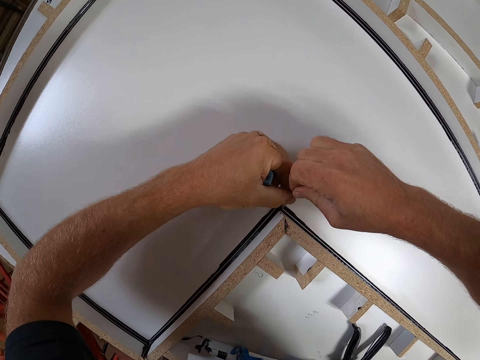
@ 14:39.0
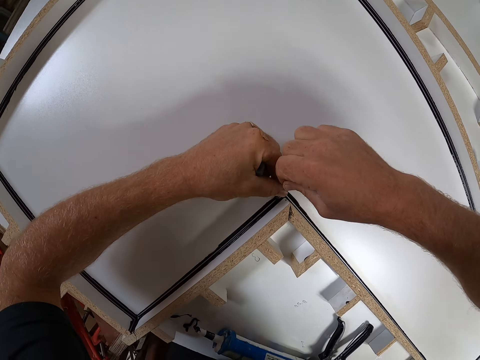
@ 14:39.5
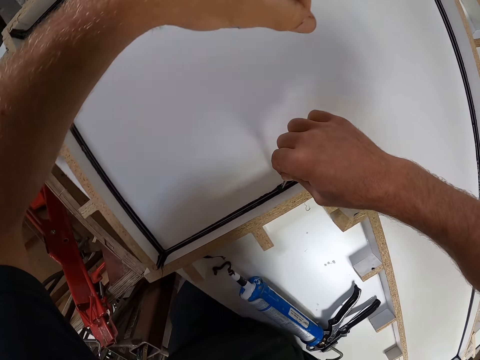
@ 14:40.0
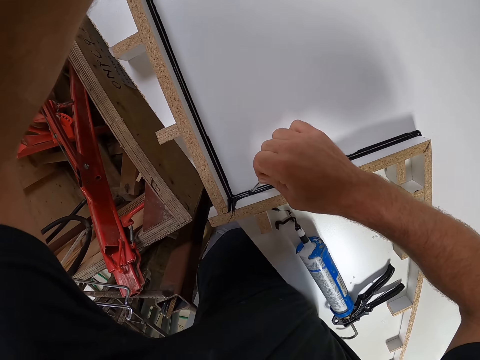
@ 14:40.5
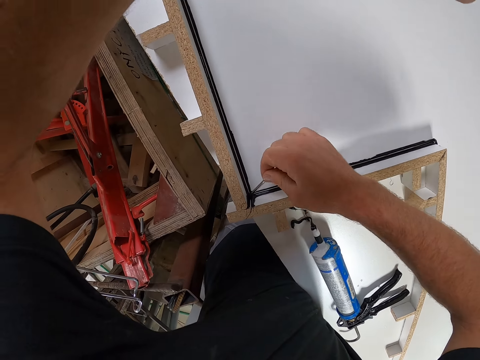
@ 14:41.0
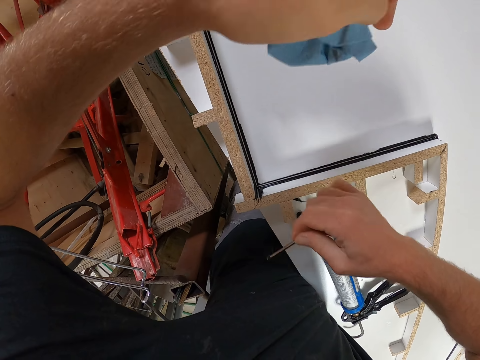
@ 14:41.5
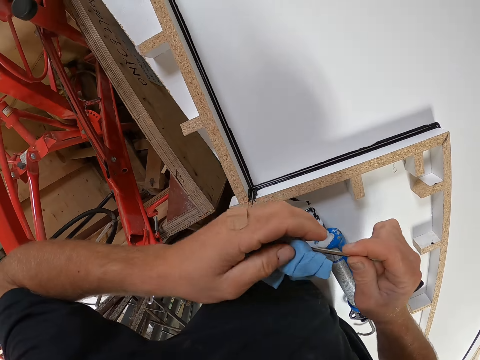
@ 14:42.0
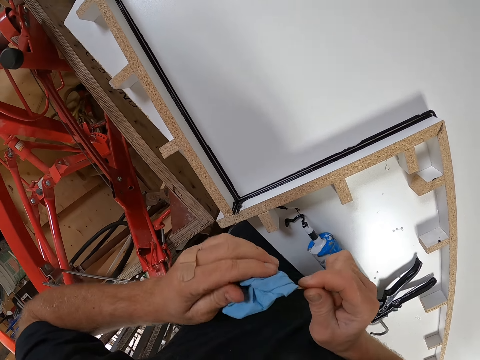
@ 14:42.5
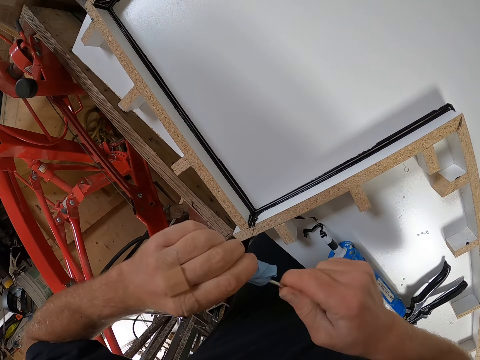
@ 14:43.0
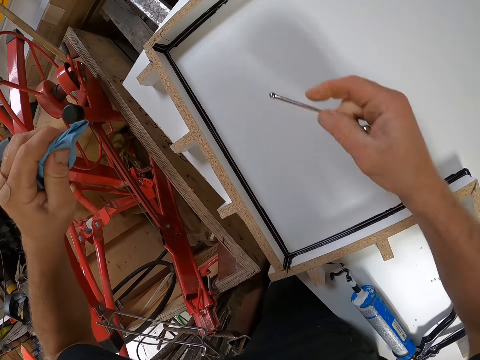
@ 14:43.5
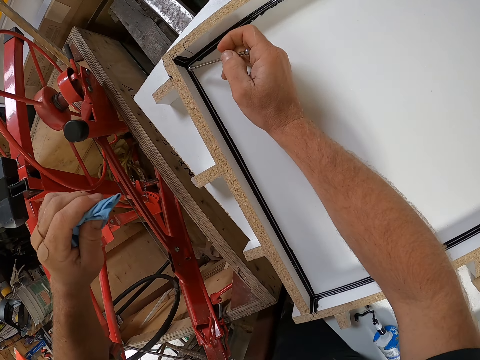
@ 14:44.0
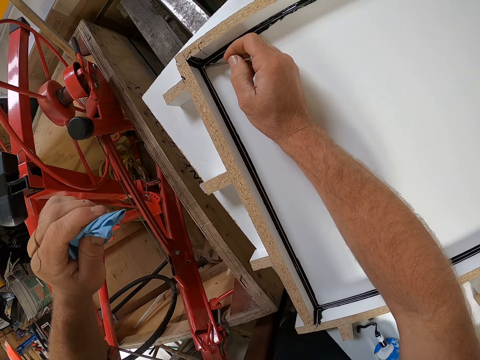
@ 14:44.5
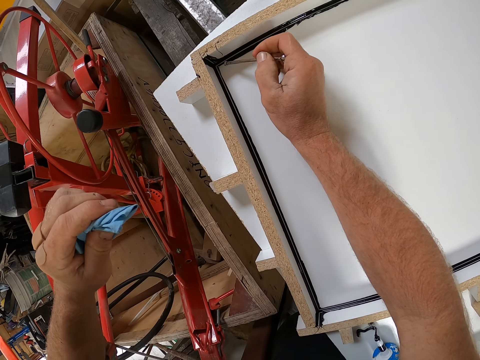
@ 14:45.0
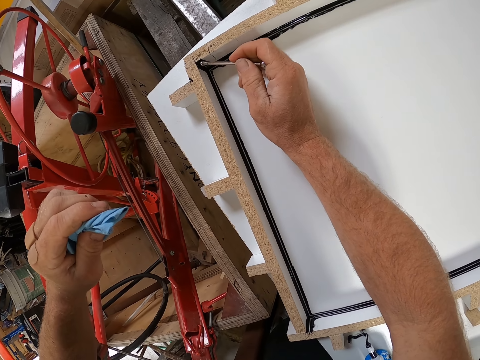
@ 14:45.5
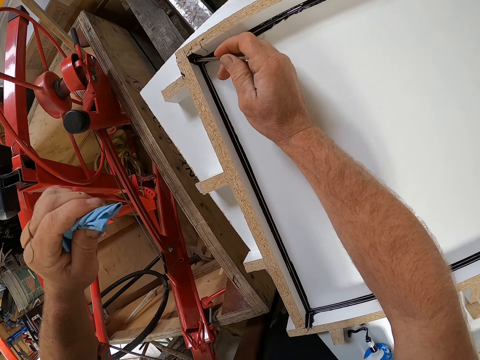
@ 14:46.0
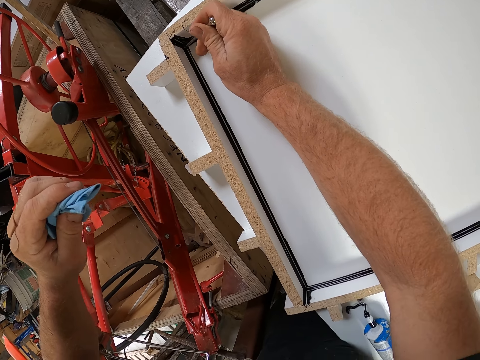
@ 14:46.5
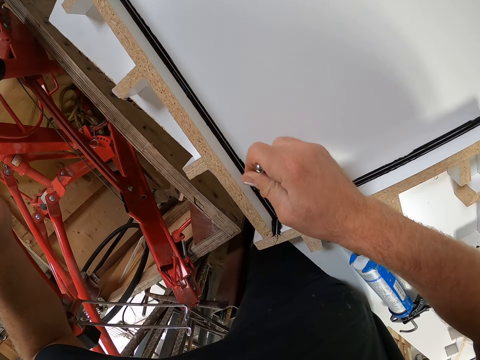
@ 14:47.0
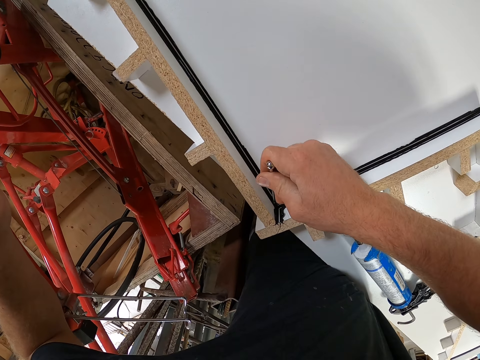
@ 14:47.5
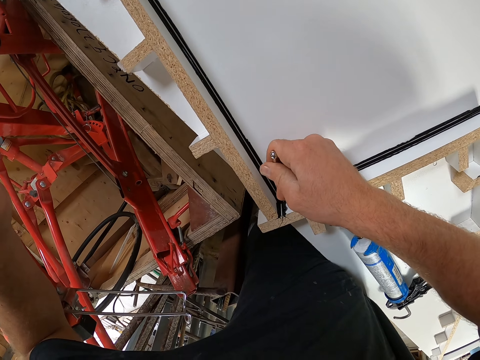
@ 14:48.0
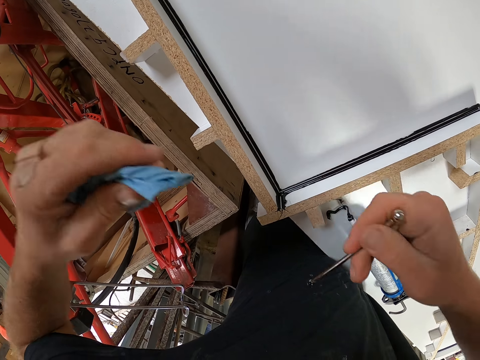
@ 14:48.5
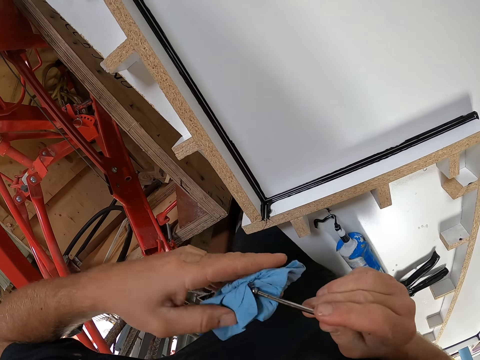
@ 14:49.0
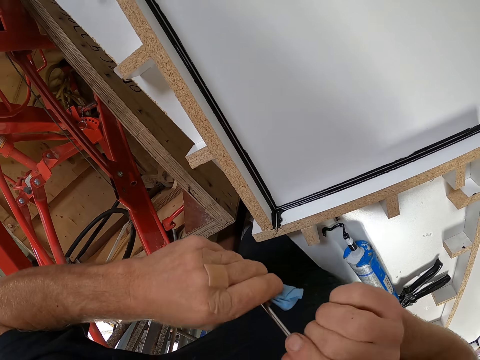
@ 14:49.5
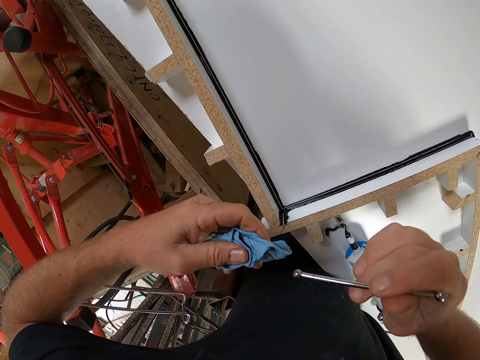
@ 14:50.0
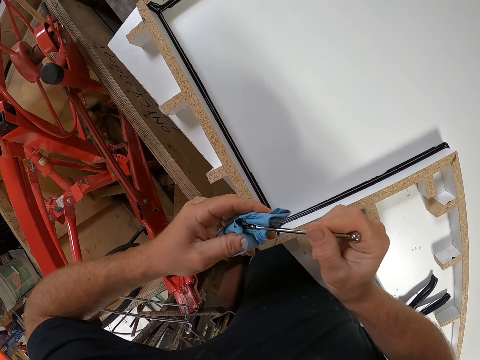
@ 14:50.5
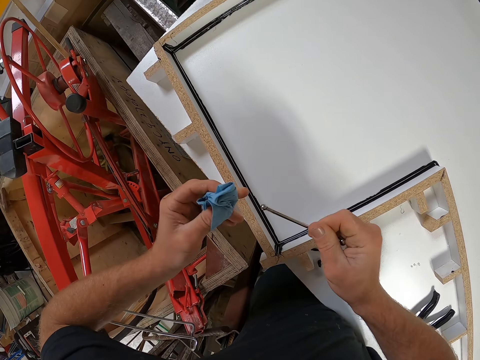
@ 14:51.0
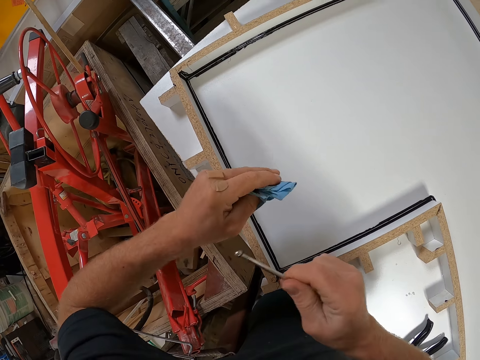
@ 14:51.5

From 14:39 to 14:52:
The camera wearer cleans the small iron on the paper towel on his left hand. He packs excess sealant from the inner edge of the table with the small iron. He cleans the small iron on the paper towel on his left hand.

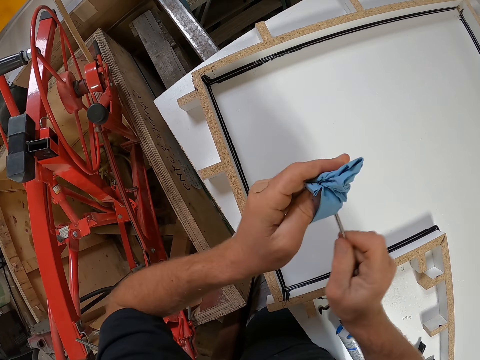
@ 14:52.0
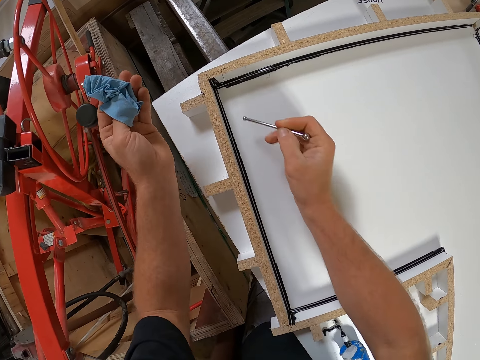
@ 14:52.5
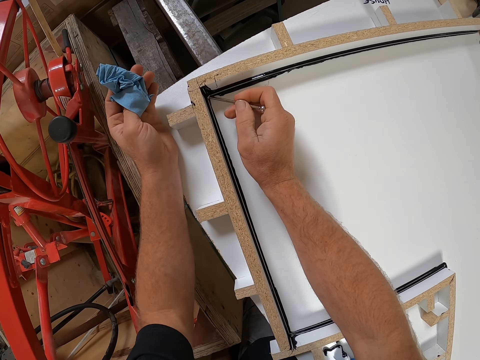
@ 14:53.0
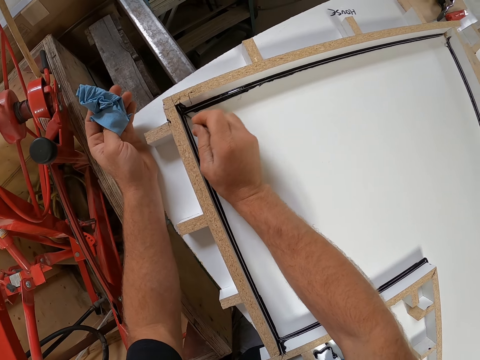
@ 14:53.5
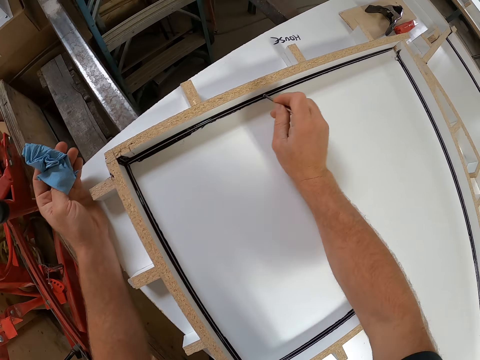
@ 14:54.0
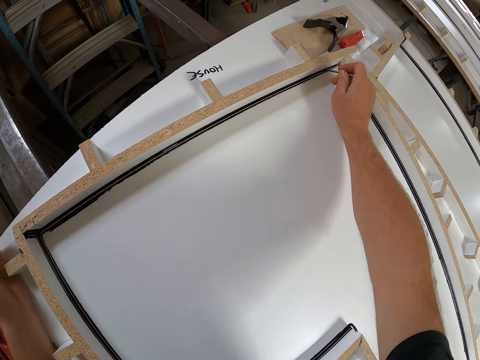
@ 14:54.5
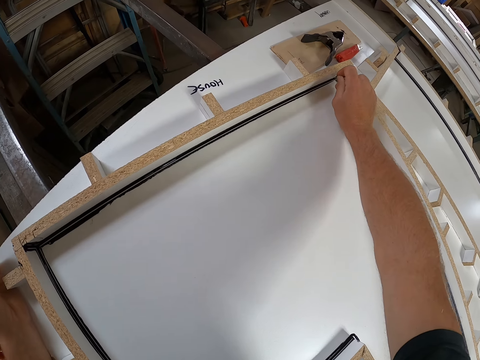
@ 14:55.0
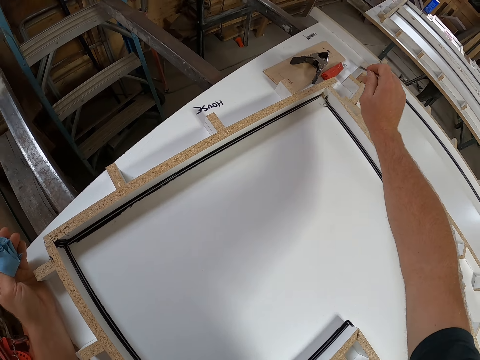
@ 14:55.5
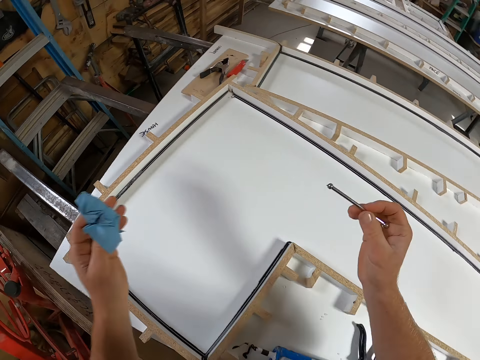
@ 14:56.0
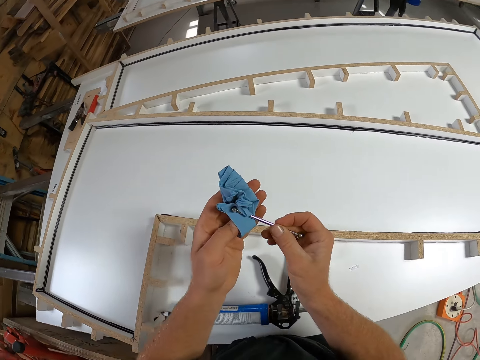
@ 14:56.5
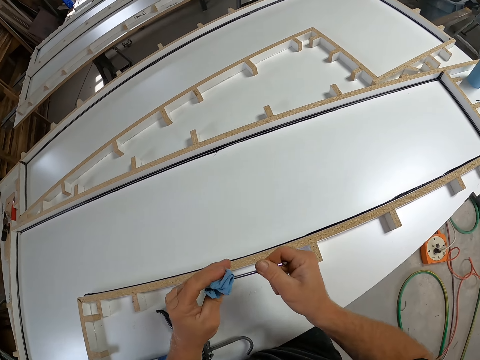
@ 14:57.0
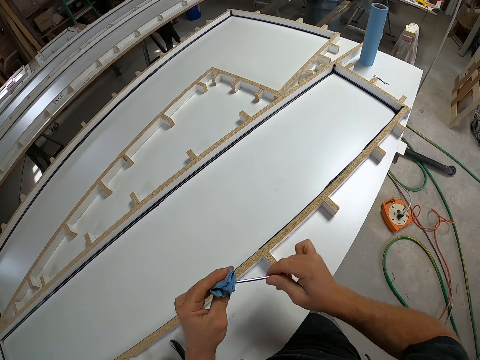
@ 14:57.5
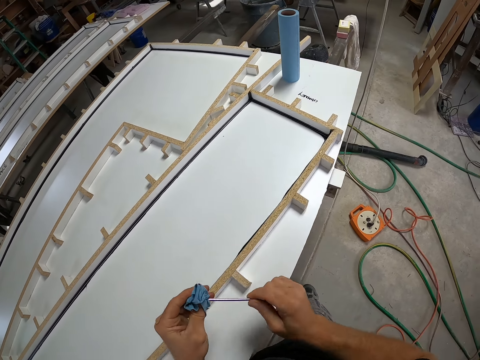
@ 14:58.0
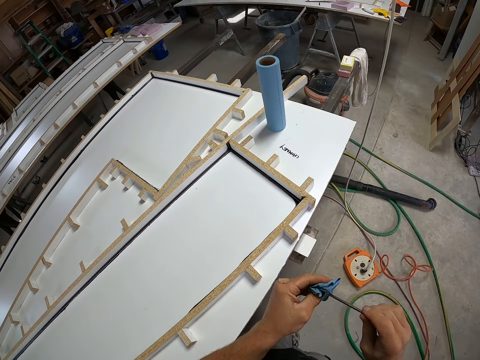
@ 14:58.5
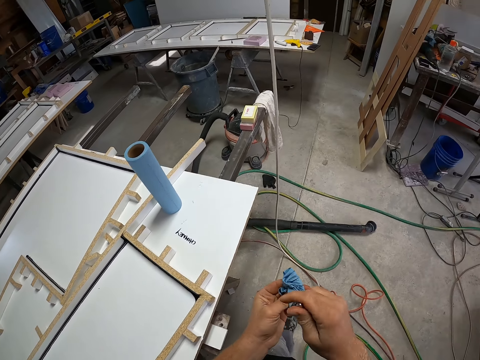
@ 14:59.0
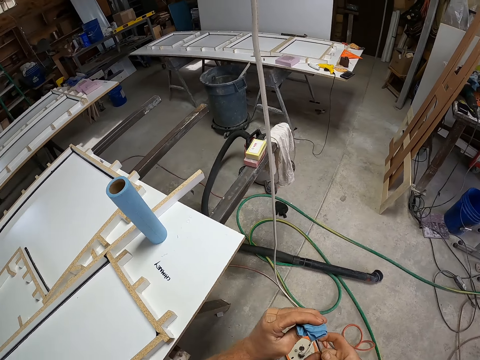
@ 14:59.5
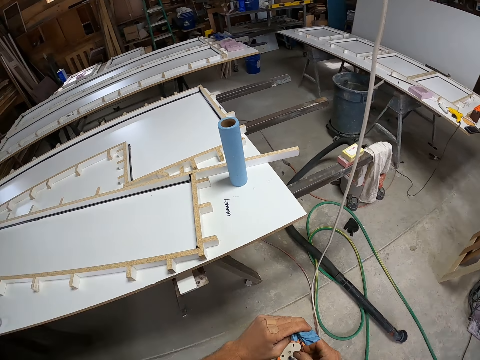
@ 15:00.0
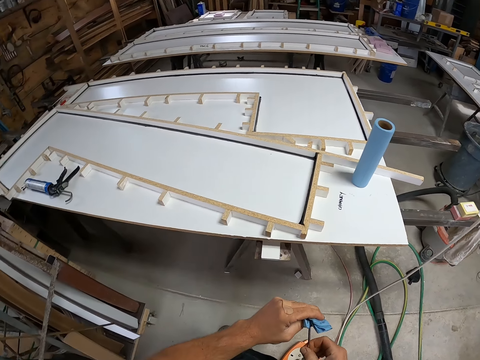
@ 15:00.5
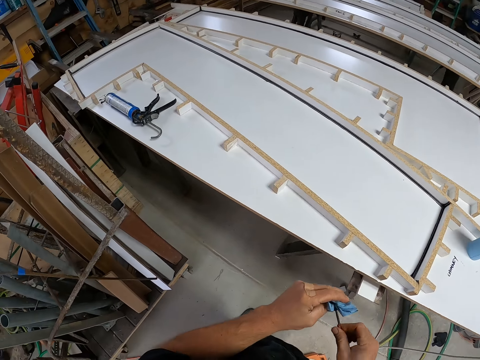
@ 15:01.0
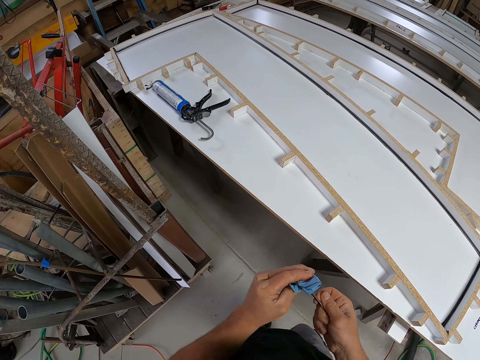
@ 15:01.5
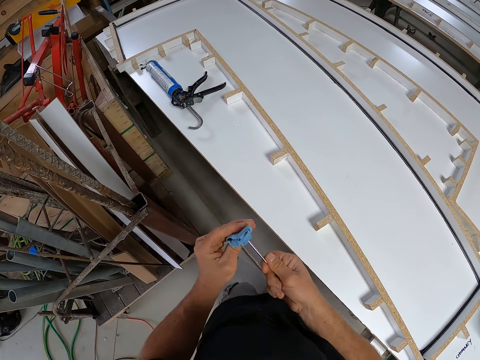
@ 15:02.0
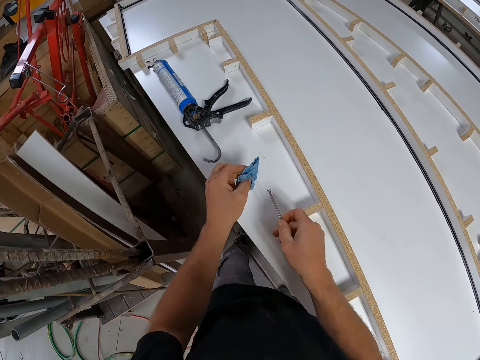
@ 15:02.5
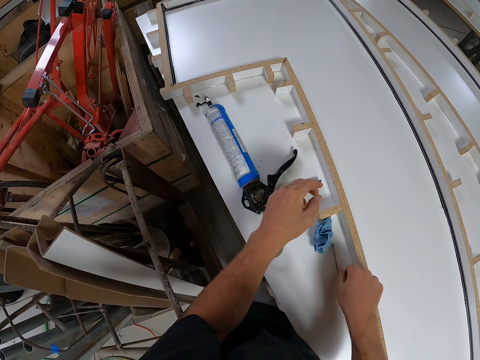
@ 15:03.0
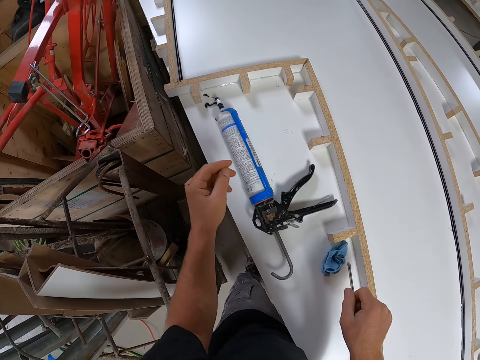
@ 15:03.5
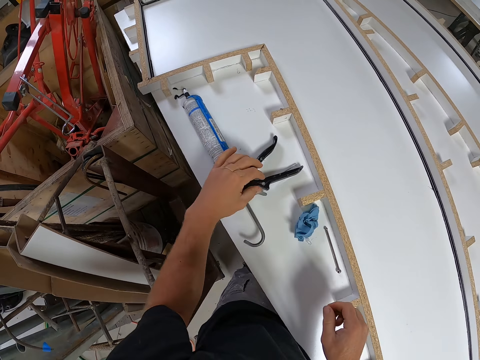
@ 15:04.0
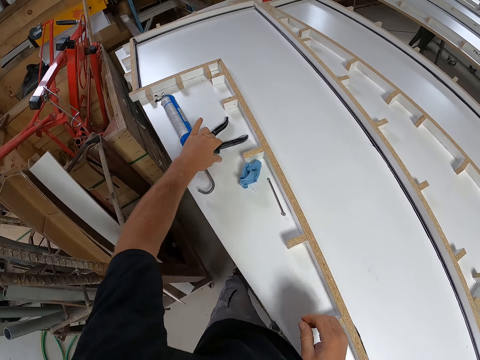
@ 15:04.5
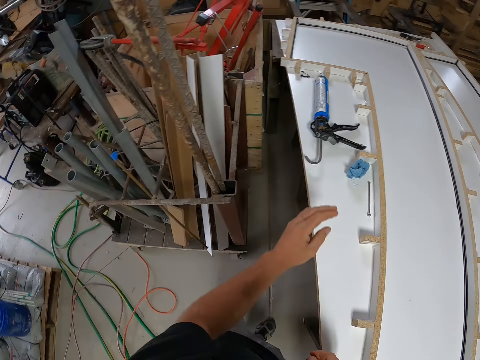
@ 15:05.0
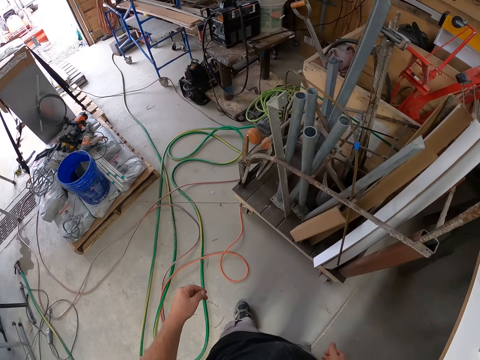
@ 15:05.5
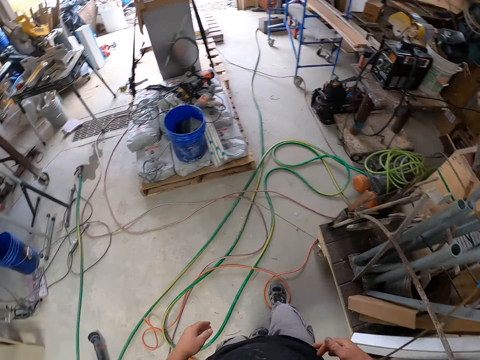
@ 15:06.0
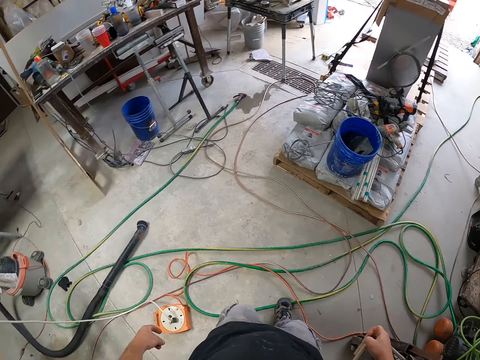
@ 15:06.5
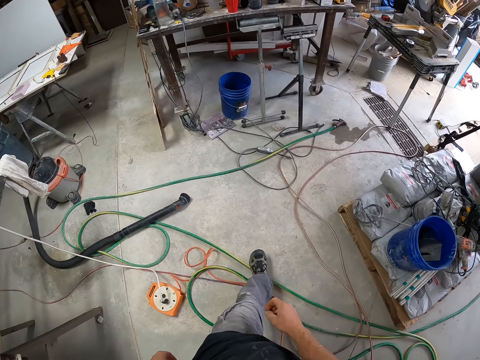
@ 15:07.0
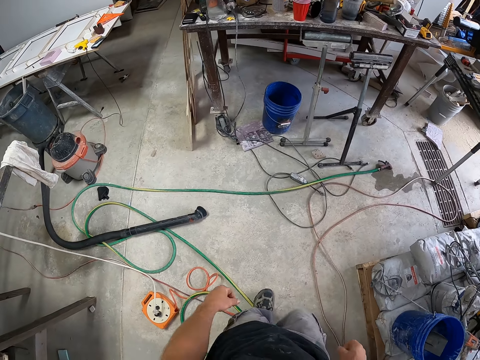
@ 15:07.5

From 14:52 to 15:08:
The camera wearer packs excess sealant from the inner edge of the table with the small iron. He cleans the small iron on the paper towel on his left hand. He walks around the workshop. He drops the small iron and the paper towel in his hands on the table. He touches a sealant gun from the table. He turns around the workshop.
